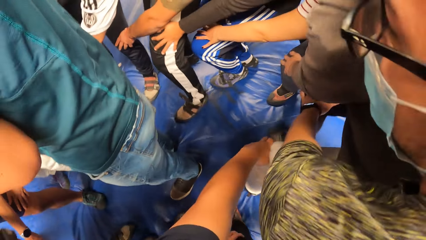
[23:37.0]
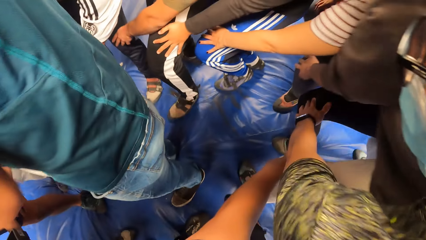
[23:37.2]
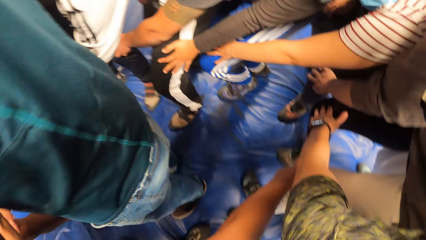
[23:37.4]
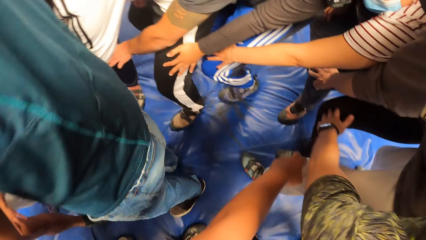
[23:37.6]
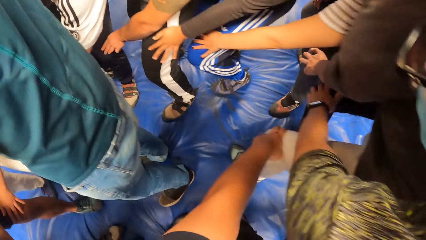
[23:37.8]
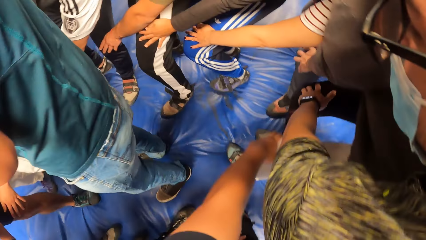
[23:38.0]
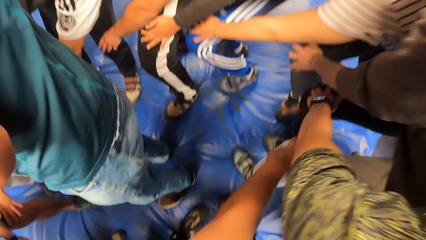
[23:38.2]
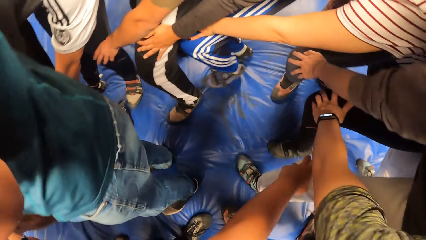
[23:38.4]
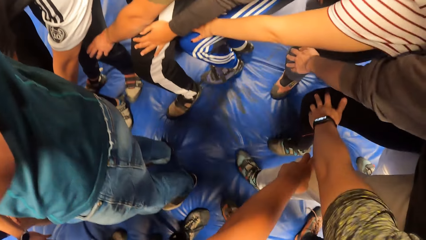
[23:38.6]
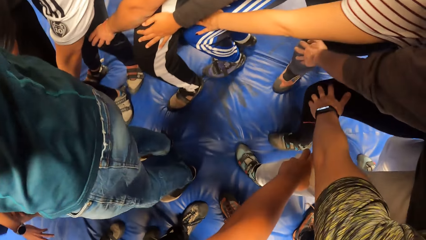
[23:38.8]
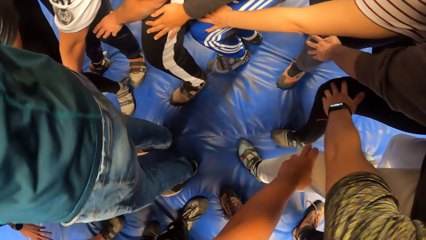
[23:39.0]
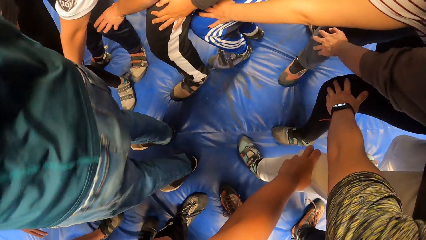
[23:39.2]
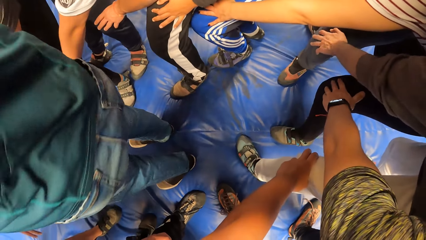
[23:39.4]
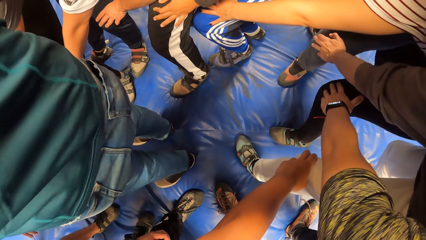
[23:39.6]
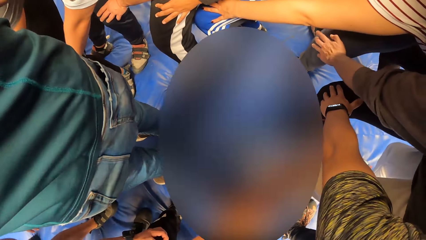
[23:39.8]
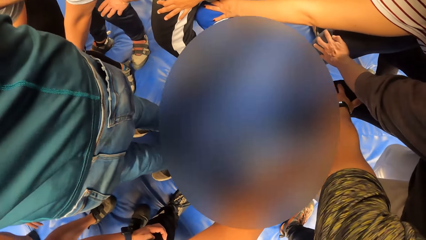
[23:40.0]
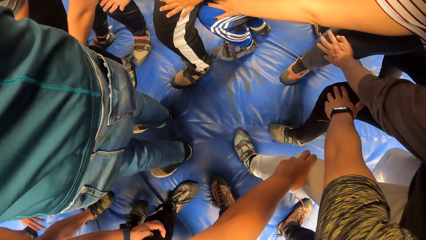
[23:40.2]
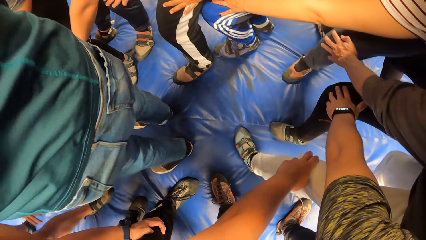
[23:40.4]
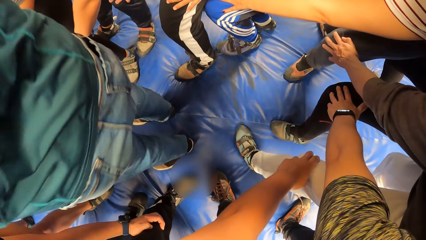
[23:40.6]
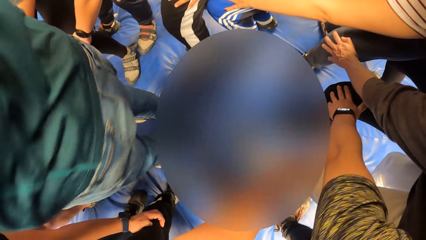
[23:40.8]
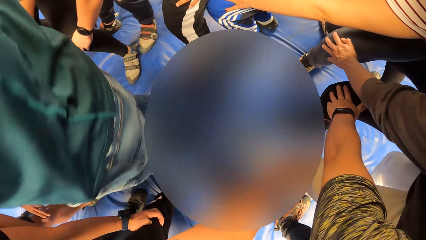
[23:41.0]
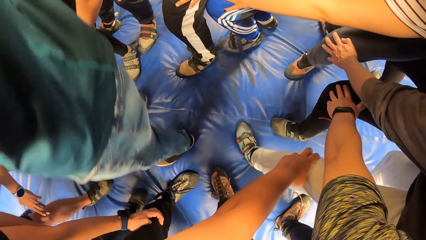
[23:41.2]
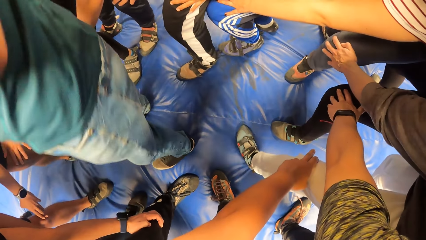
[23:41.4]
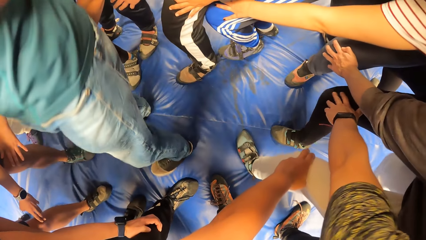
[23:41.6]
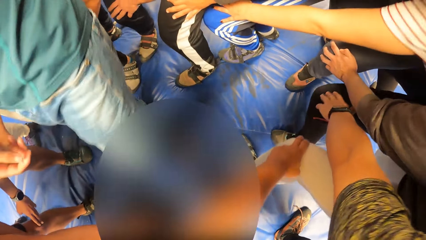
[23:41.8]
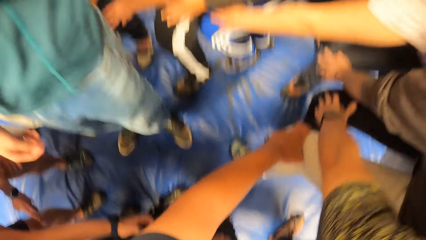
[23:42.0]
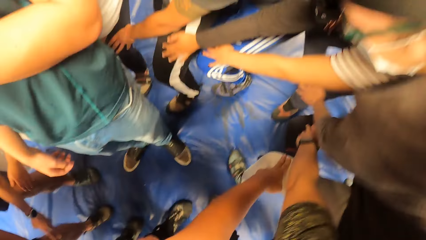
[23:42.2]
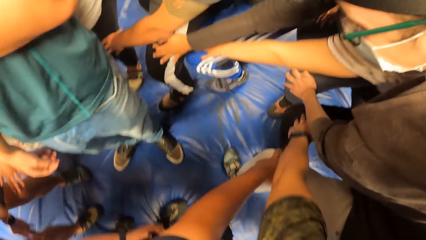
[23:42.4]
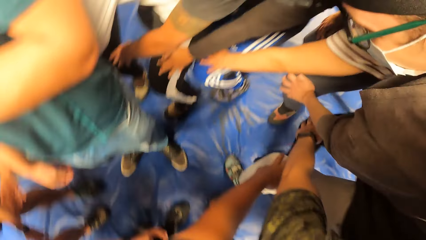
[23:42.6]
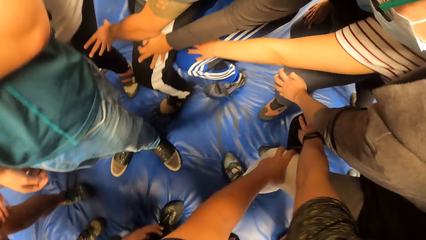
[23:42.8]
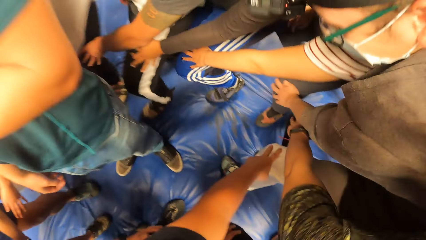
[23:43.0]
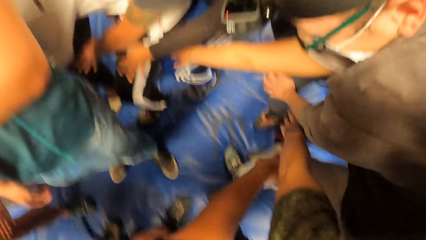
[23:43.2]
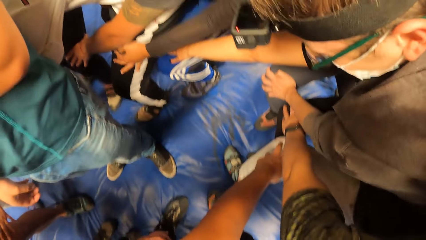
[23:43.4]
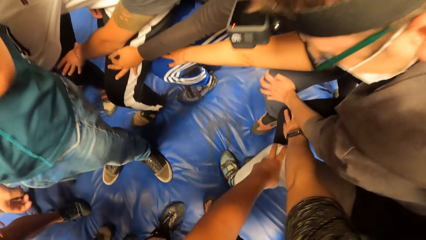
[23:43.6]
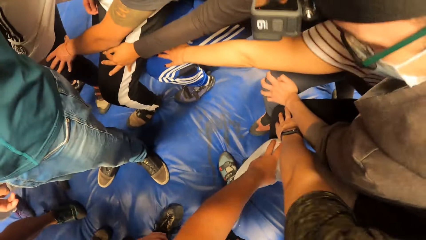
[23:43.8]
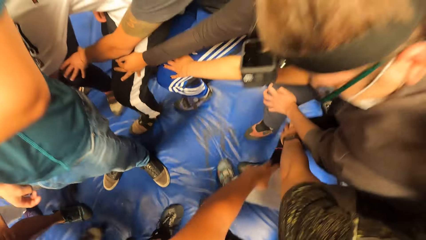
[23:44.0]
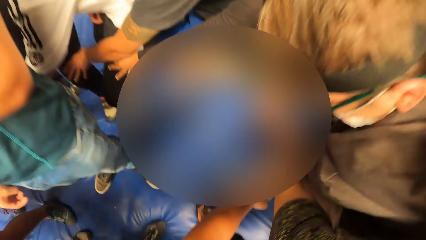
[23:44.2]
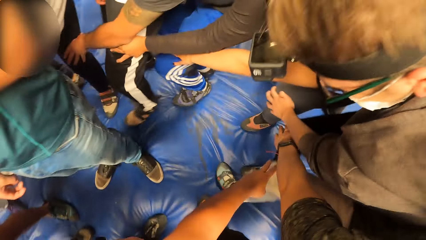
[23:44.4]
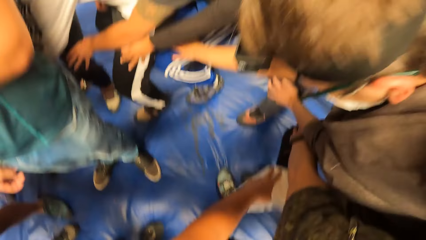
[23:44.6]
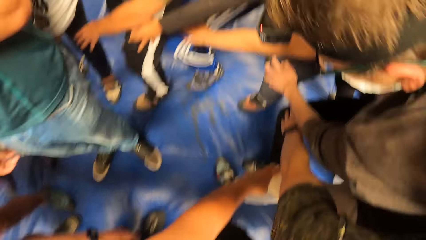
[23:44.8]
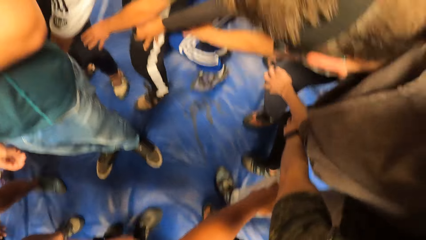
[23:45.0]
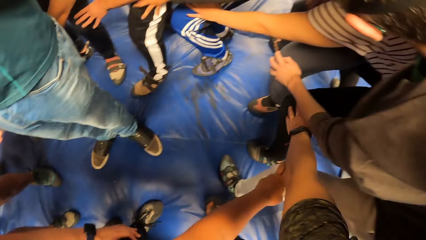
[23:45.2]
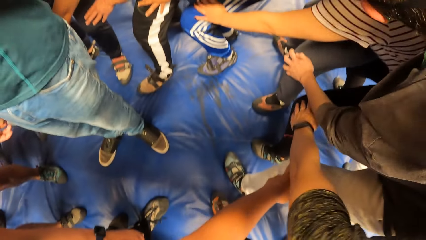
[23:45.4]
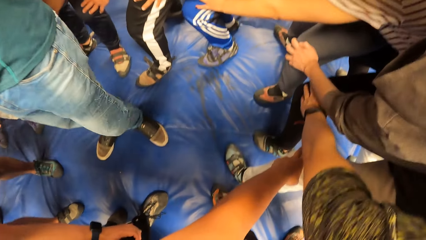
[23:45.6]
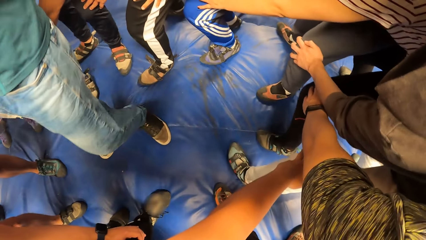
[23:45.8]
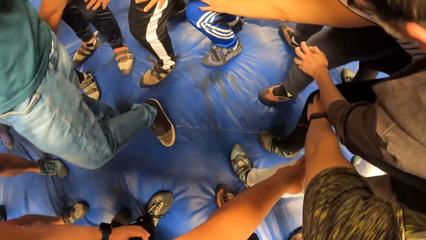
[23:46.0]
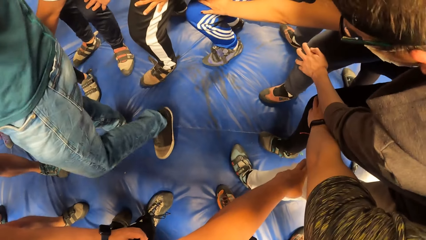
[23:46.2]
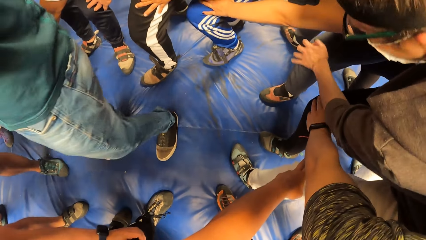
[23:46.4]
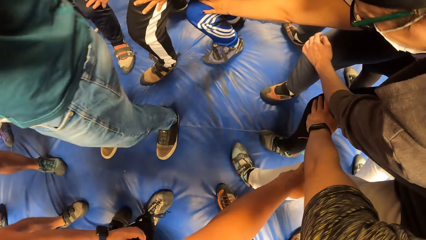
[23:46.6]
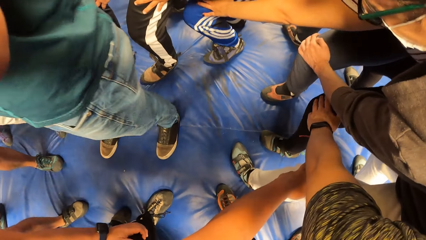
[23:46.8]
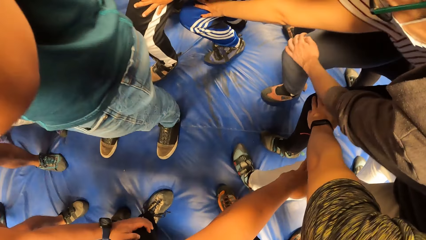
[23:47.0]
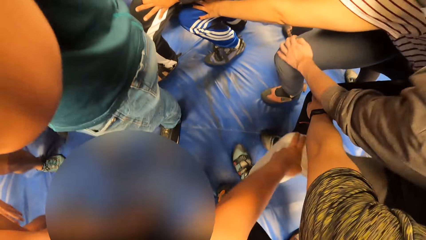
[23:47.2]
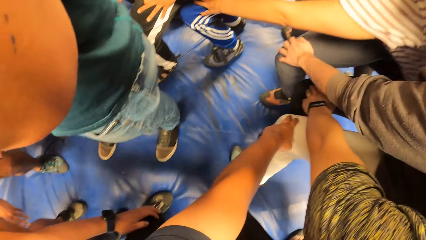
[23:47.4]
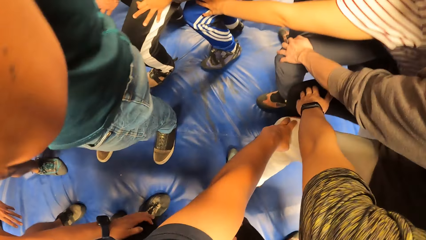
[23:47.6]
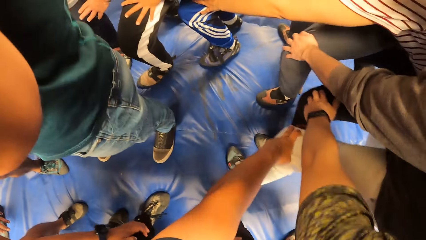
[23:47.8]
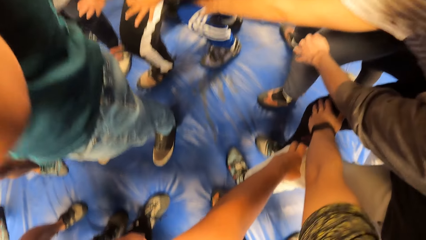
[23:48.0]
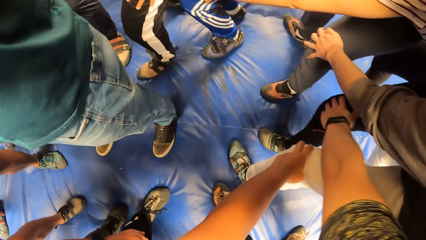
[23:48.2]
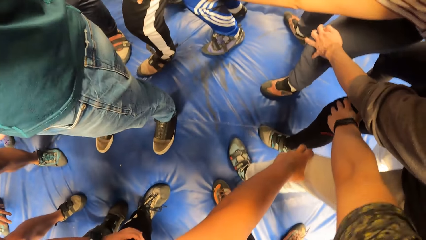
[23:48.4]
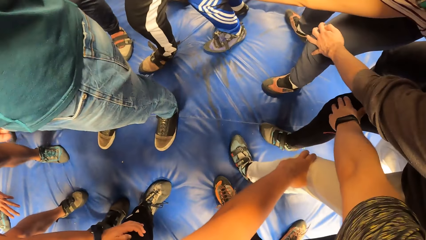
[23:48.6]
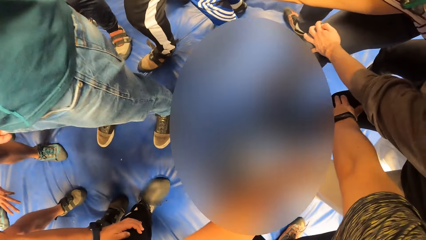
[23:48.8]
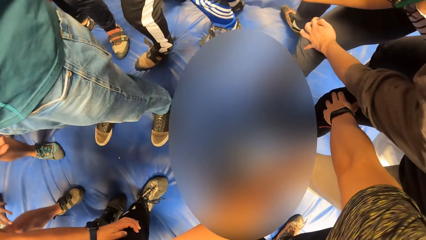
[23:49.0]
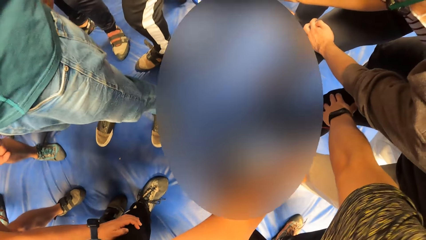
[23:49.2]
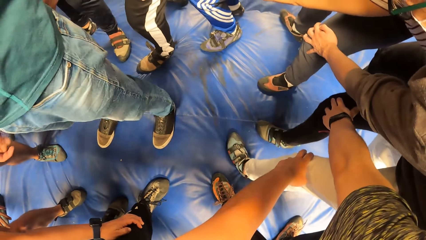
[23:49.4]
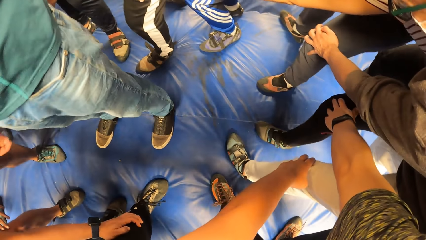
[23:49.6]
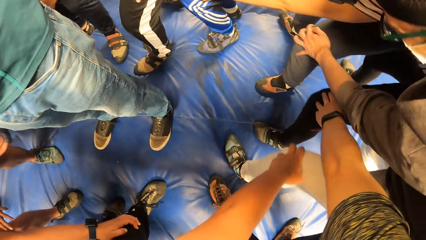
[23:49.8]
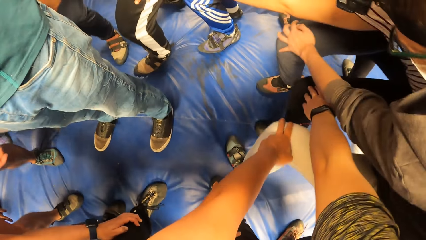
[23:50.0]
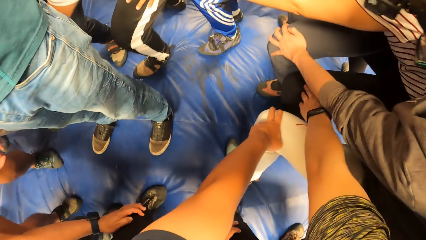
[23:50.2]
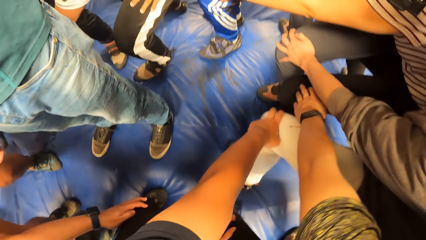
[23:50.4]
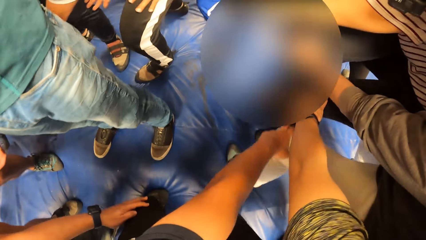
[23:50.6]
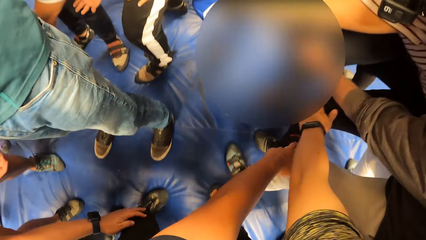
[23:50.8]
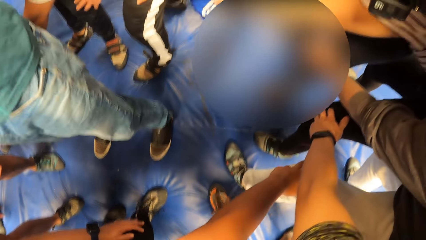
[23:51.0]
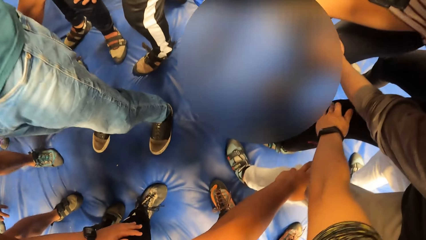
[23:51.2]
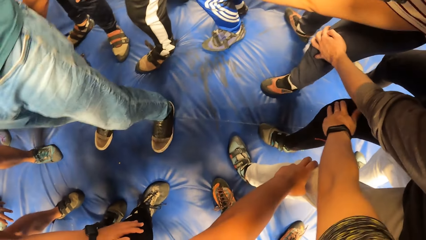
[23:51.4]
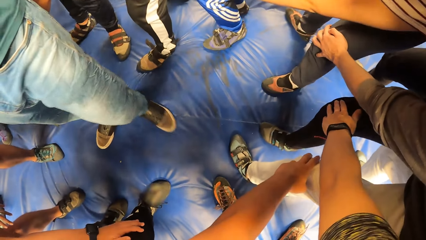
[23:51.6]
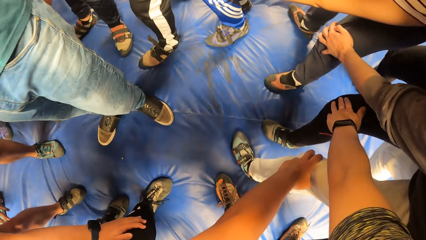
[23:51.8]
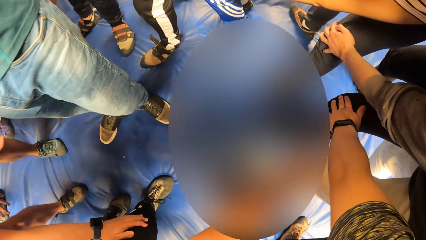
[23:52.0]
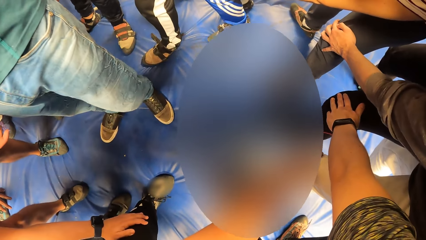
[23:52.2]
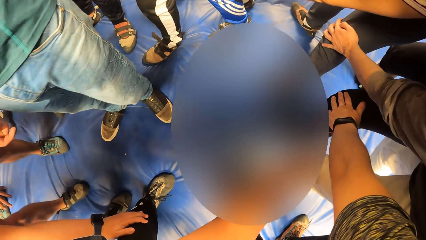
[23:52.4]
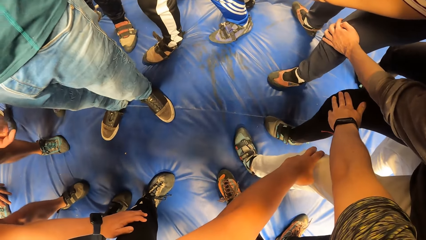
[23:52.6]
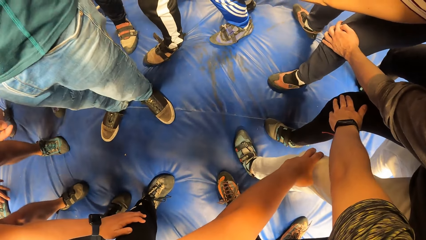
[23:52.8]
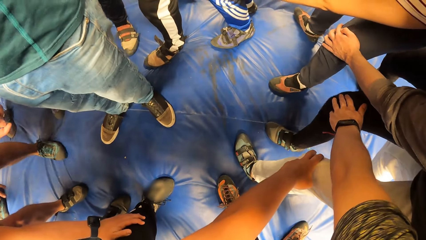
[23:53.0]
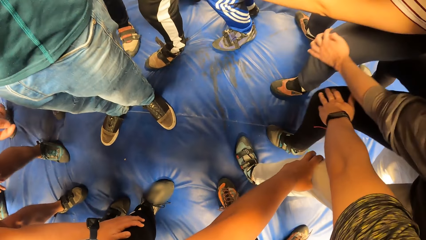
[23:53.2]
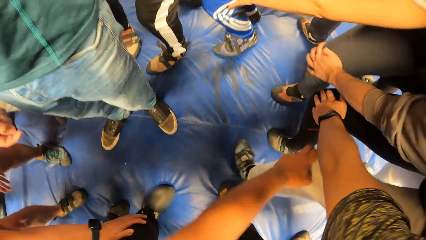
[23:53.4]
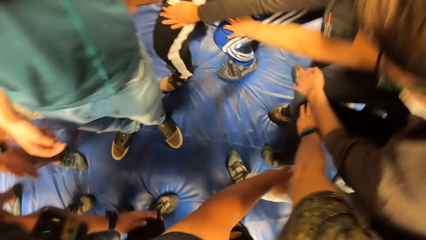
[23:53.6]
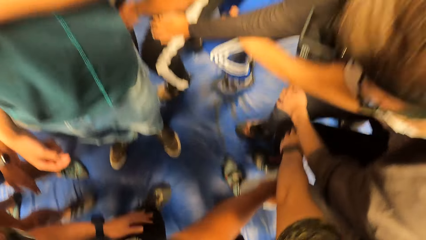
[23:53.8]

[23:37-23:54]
The camera wearer looks at the ground. They jump. They walk holding the knees. They jump with the team. They bend the knees.
